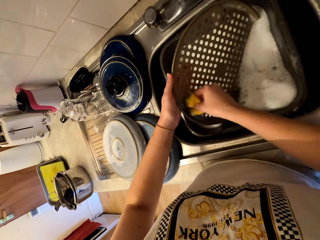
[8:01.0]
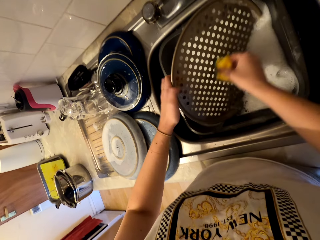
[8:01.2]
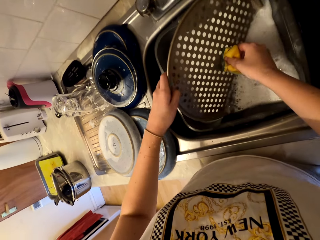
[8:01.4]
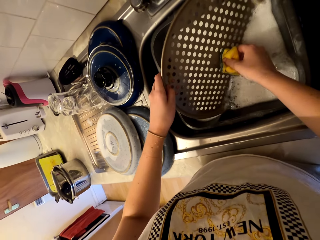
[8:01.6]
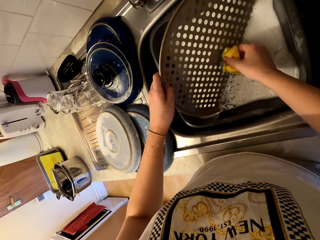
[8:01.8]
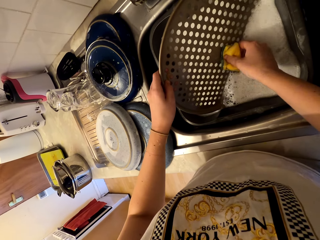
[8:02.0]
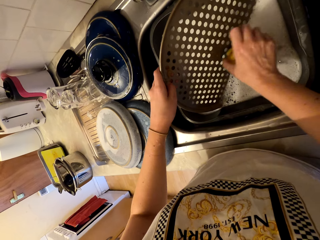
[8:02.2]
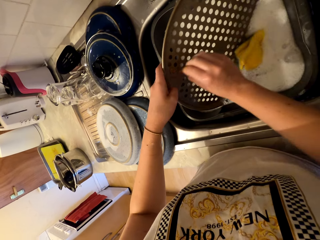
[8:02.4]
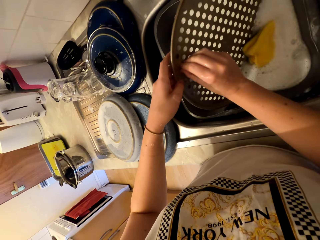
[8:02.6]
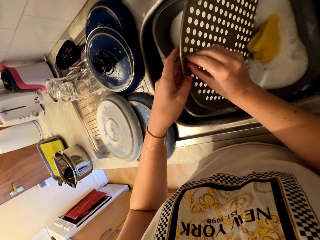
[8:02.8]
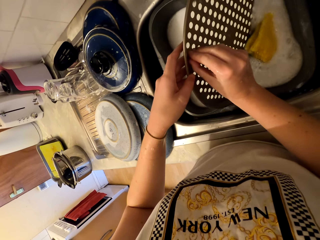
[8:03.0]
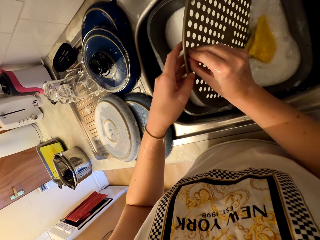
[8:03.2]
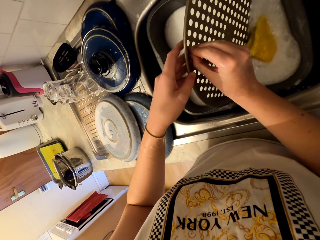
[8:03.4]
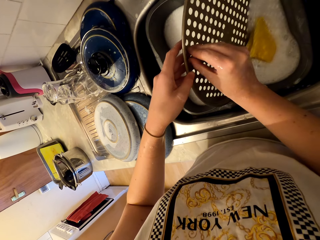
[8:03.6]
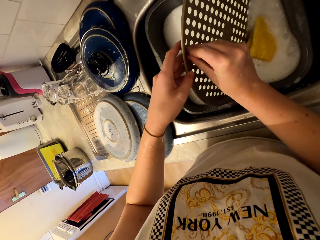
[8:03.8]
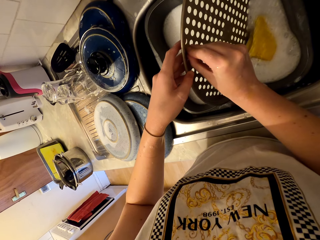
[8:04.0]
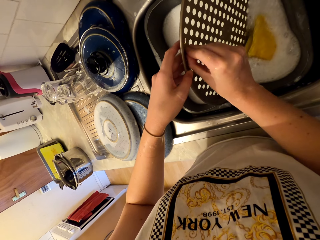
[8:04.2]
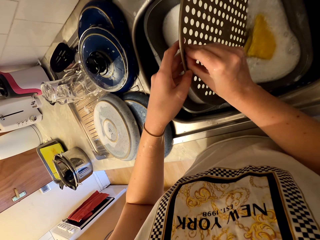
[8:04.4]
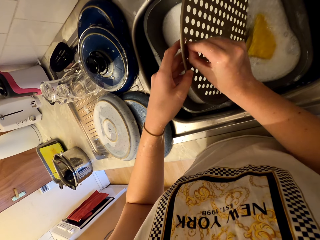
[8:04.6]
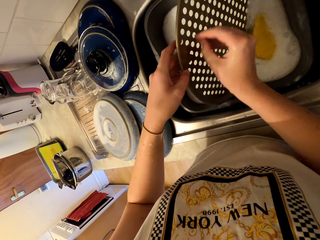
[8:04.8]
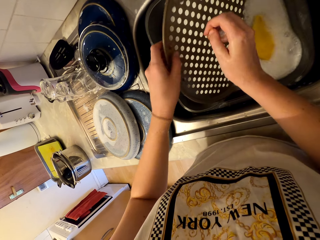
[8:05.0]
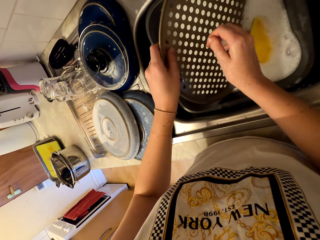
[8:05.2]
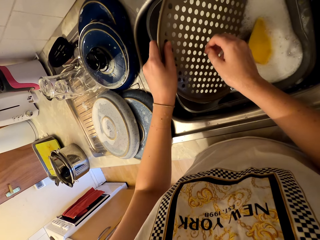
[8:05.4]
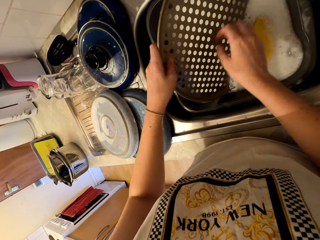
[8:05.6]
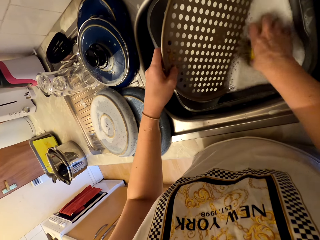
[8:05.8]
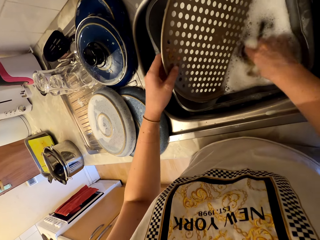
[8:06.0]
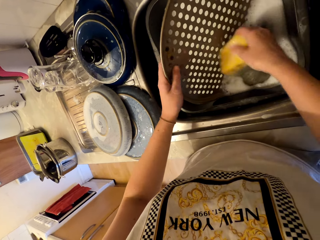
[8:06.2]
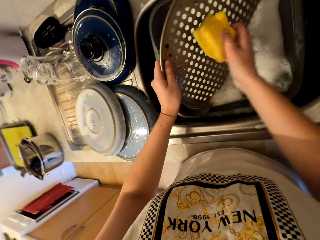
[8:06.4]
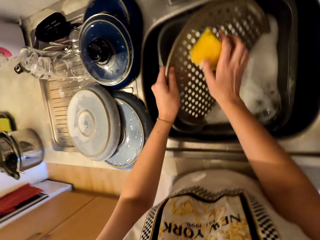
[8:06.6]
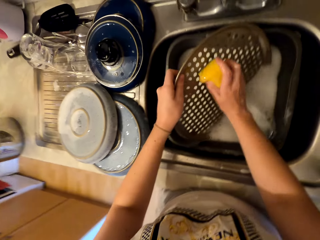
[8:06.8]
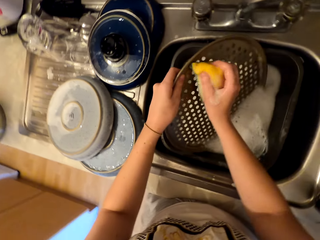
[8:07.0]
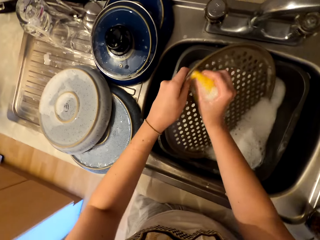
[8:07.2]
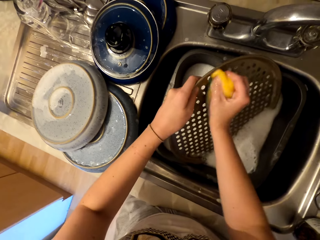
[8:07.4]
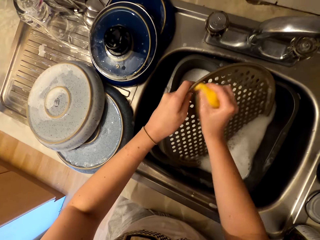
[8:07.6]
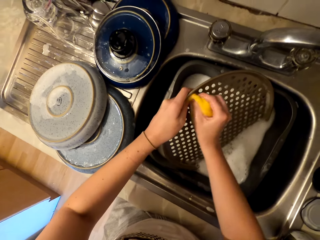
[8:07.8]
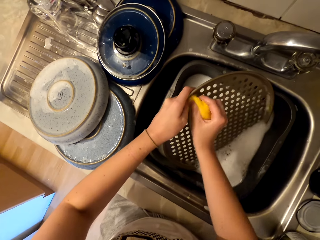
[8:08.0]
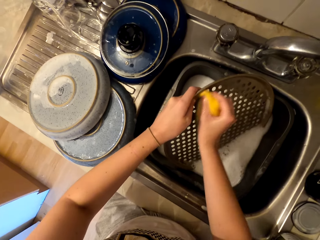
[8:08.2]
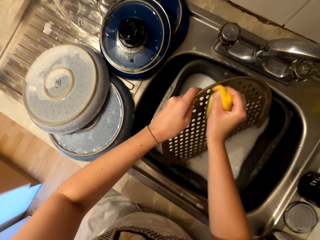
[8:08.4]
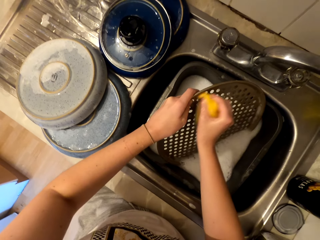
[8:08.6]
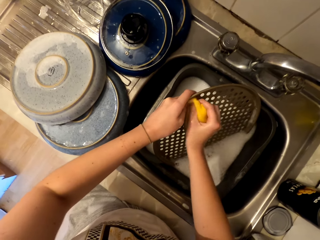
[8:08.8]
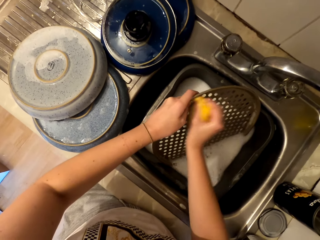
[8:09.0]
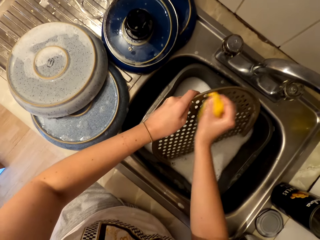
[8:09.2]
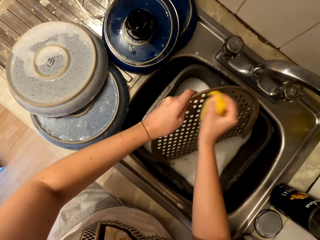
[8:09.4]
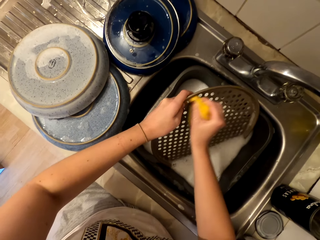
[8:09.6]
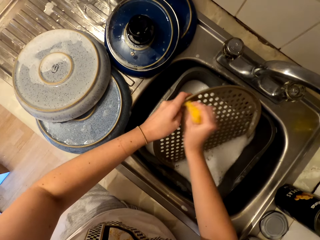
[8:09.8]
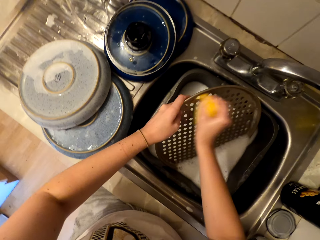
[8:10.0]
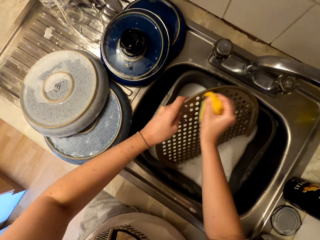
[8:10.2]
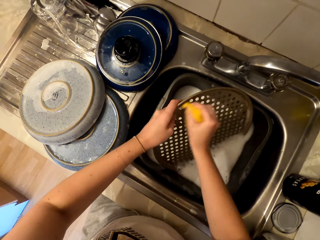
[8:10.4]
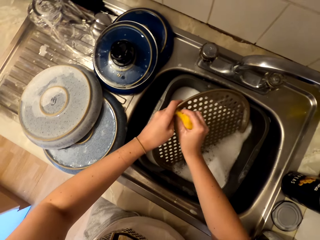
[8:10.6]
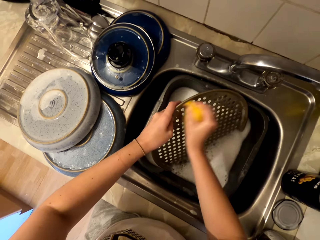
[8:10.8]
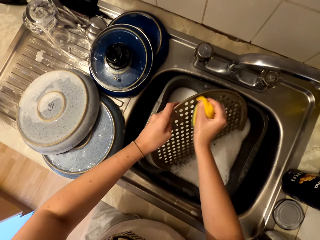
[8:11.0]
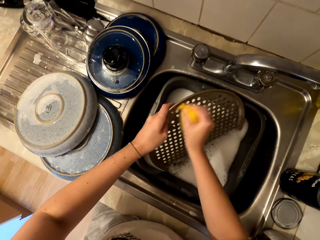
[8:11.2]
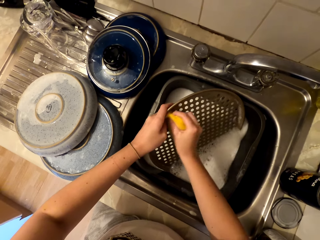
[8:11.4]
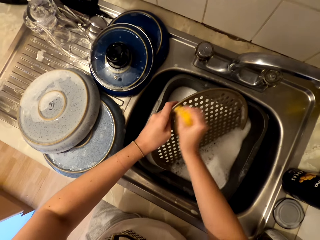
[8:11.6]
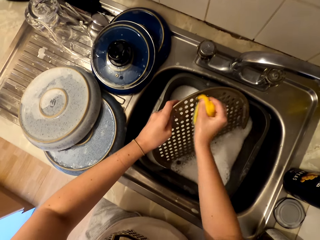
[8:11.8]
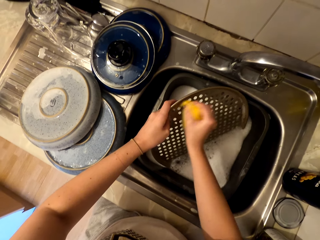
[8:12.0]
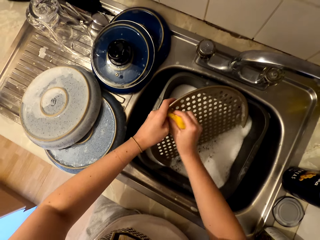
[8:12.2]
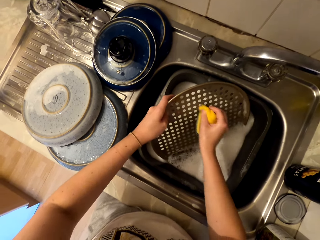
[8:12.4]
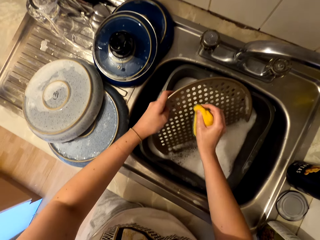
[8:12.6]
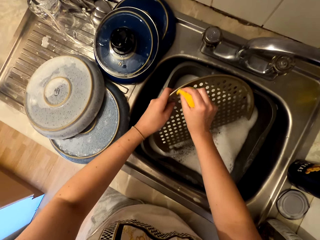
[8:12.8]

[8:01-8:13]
The camera wearer drops the cleaning sponge in the sink water. They remove dirt with hand from the makanai flat tray and pick pellets from the tray. They pick the cleaning sponge from the sink water. They wash the makanai flat tray in the sink. They scrub the tray with the sponge.

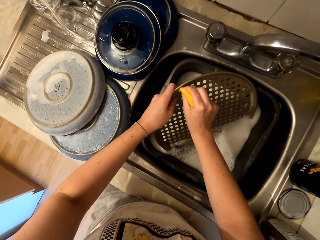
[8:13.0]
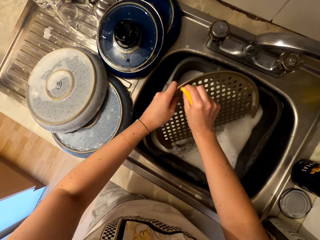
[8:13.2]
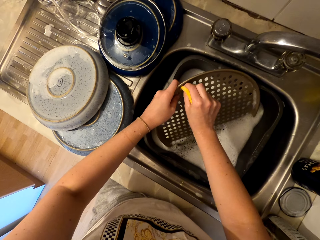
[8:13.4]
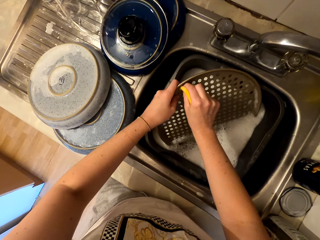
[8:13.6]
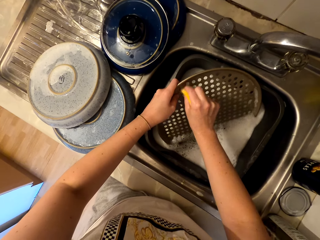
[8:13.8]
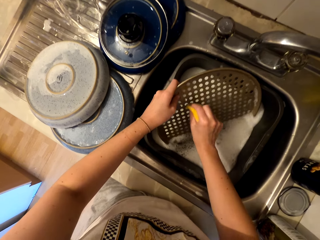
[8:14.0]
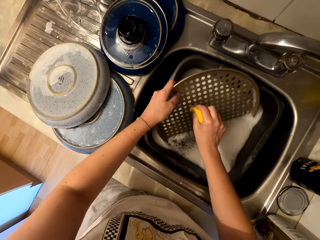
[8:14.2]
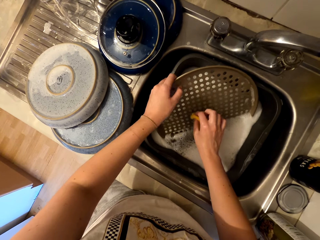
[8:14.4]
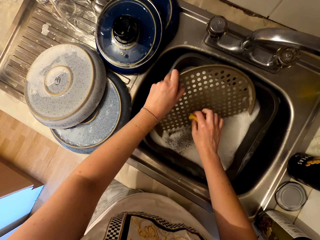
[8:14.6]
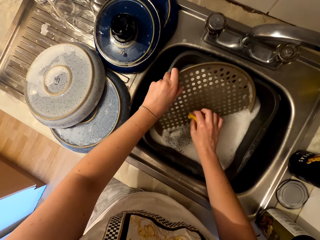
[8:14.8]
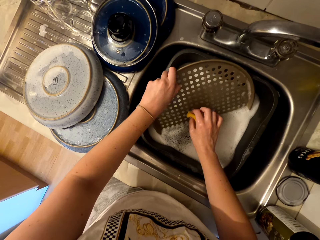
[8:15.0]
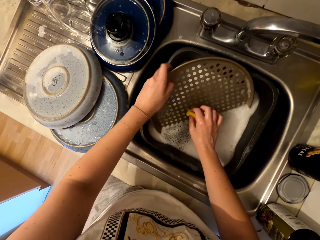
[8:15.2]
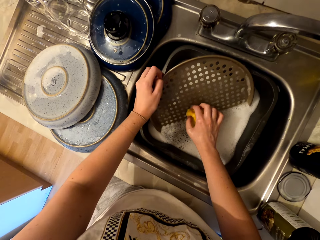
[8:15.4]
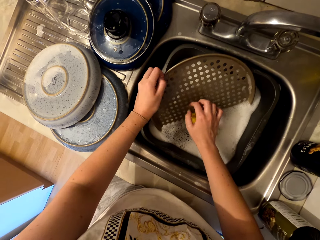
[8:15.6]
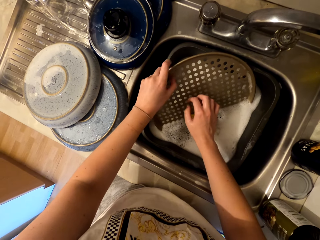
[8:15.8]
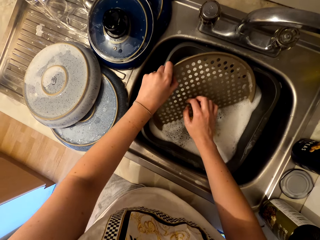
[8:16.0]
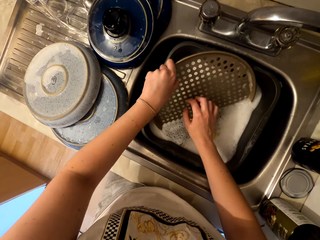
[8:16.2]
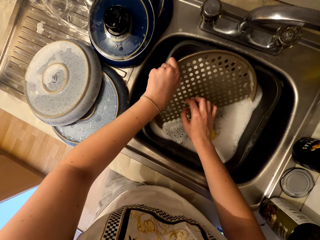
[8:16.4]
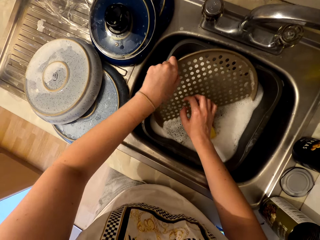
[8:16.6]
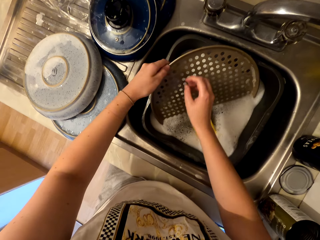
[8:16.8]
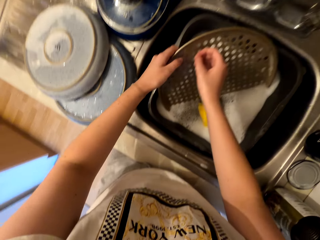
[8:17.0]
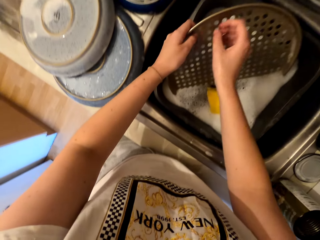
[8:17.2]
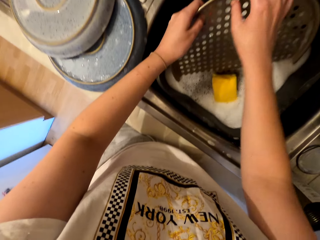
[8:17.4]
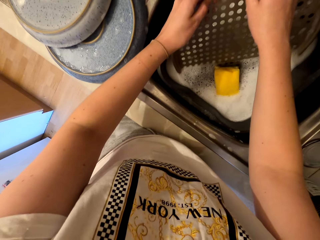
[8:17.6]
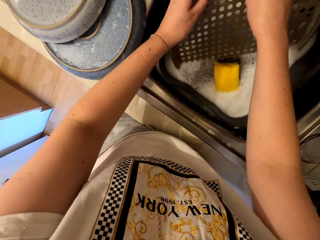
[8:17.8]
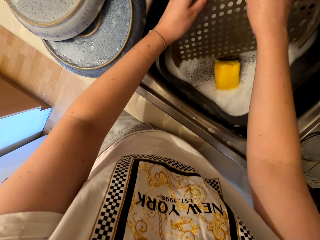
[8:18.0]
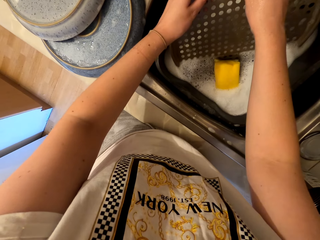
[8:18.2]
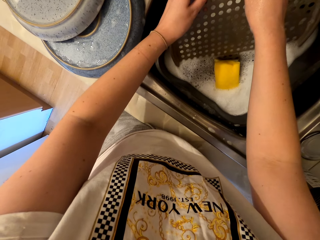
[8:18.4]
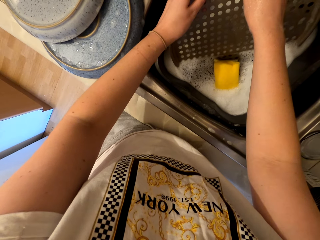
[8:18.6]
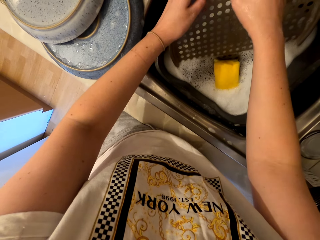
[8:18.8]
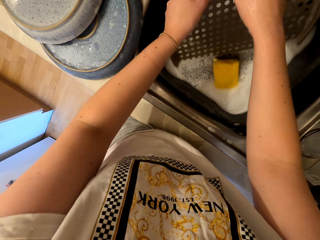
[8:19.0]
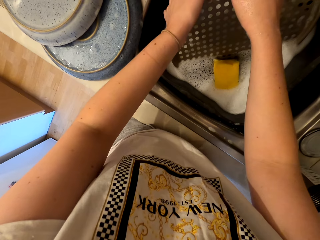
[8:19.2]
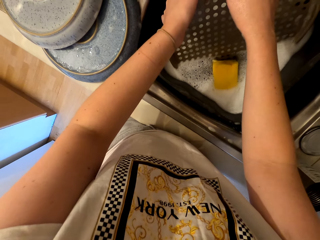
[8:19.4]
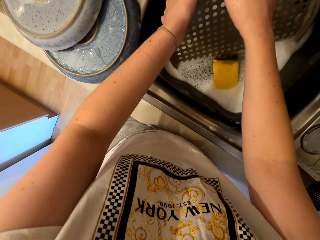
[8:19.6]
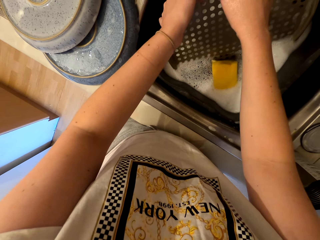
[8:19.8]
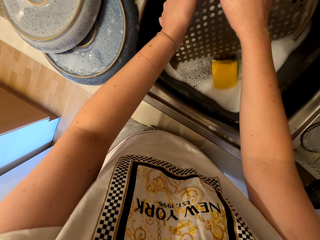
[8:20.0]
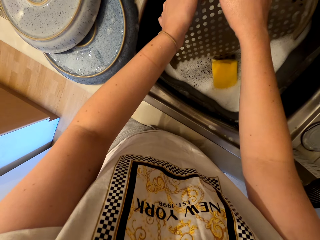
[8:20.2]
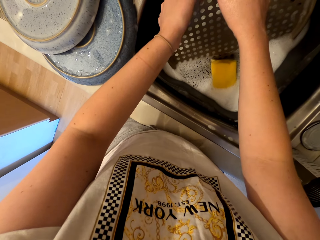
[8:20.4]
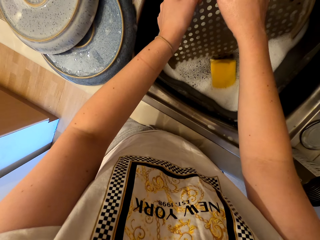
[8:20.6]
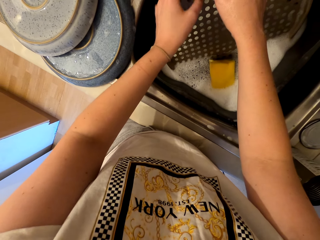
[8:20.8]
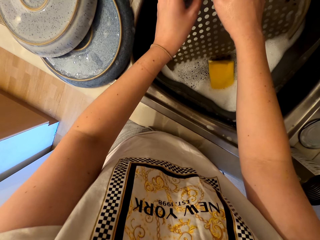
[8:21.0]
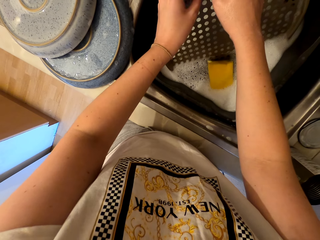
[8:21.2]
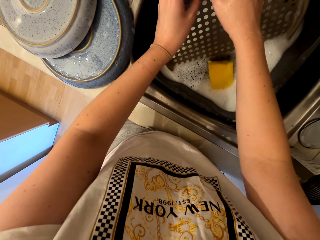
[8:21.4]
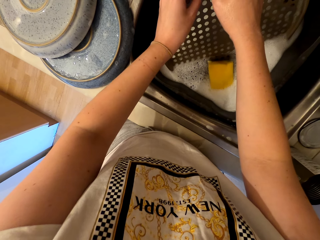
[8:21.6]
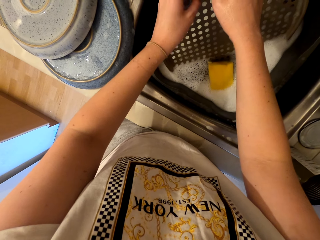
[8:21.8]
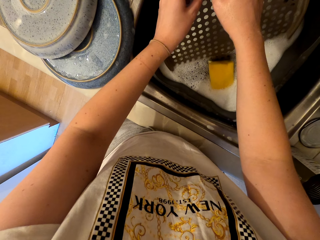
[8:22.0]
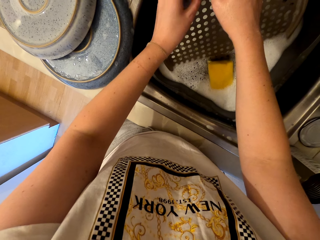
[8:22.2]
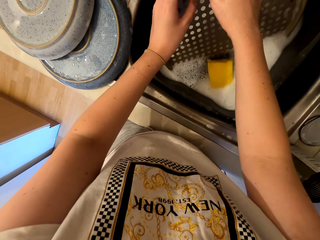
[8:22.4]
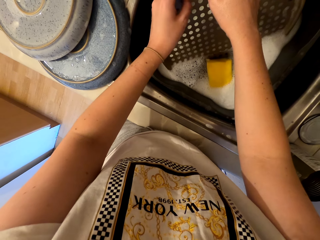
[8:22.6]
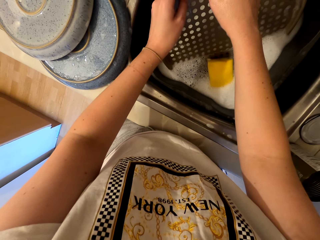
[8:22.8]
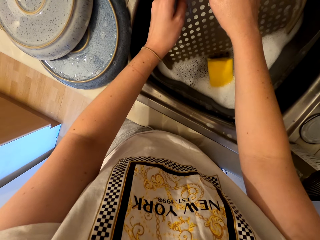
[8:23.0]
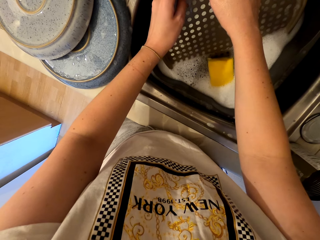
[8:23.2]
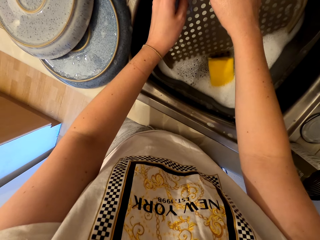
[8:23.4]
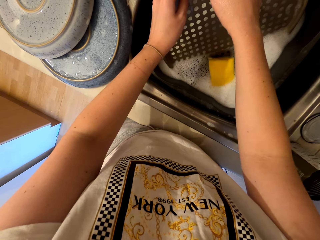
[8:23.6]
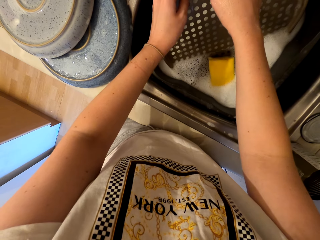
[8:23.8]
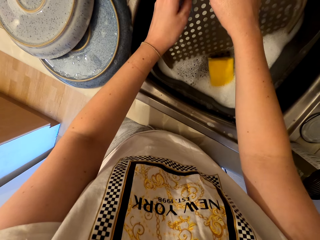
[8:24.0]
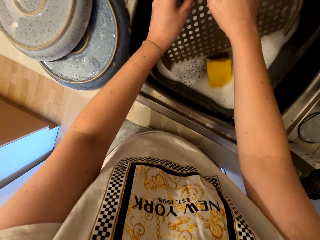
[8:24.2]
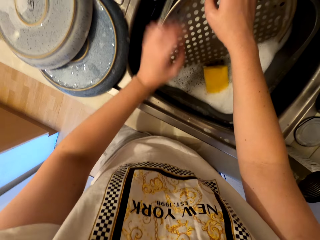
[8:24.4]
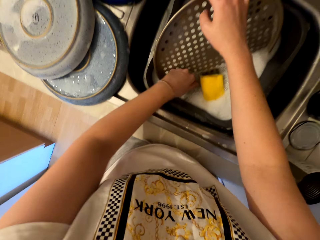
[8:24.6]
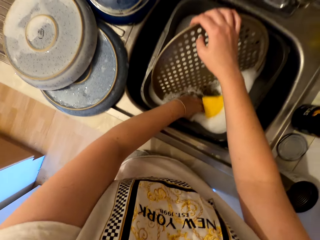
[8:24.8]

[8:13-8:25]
The camera wearer removes dirt with hand from the makanai flat tray. They drop the cleaning sponge in the sink water. They remove pellets from the tray with hand.
